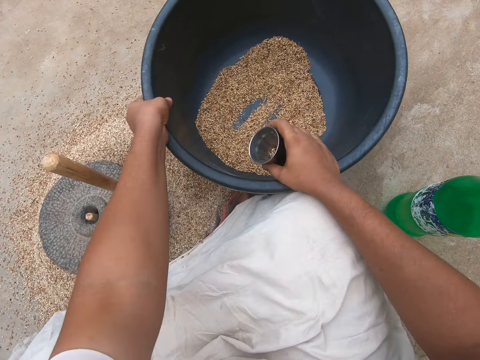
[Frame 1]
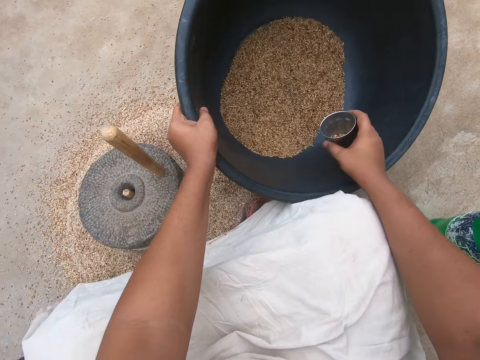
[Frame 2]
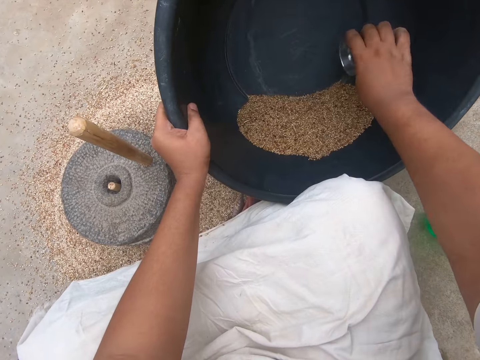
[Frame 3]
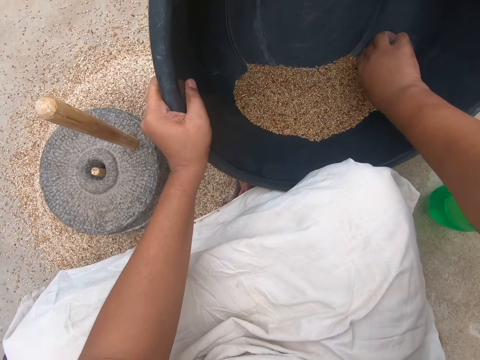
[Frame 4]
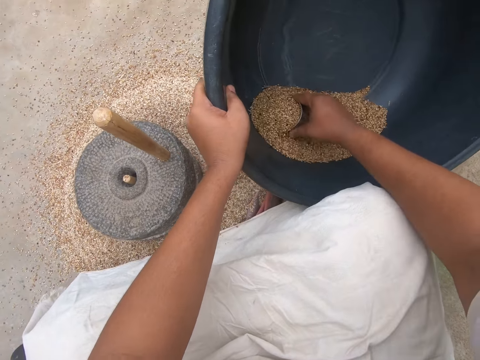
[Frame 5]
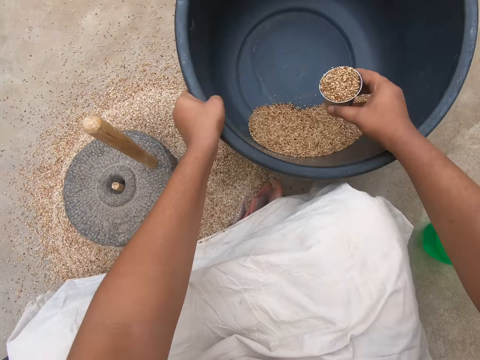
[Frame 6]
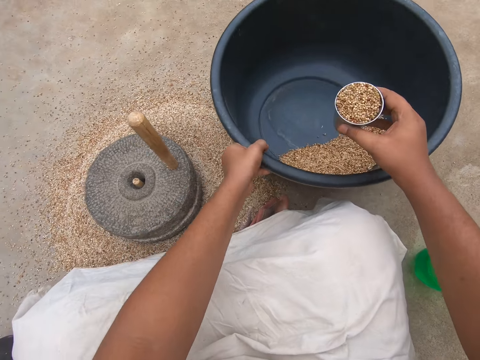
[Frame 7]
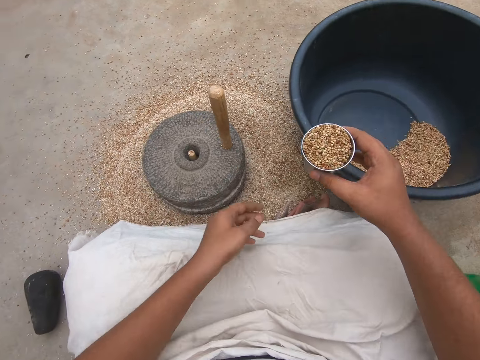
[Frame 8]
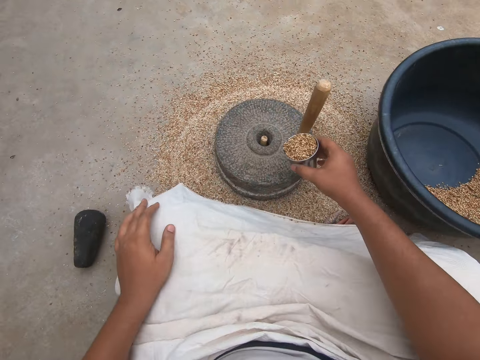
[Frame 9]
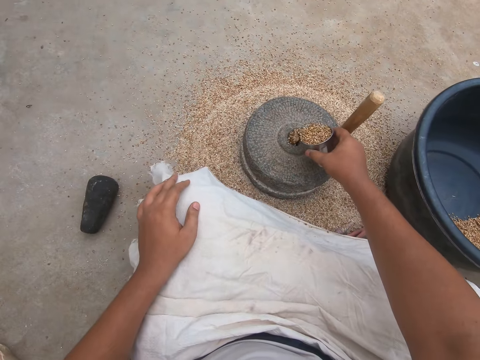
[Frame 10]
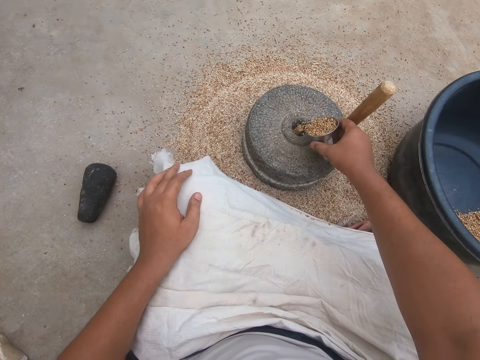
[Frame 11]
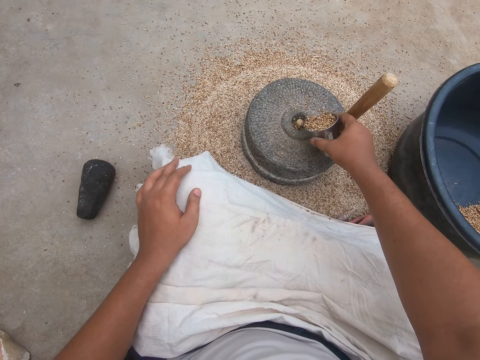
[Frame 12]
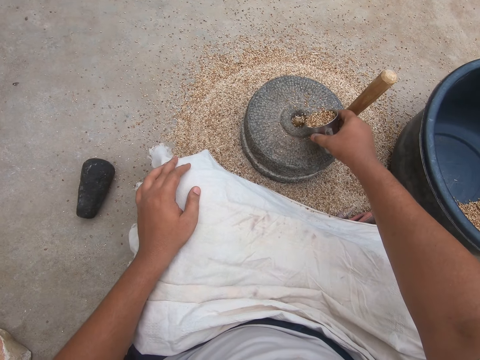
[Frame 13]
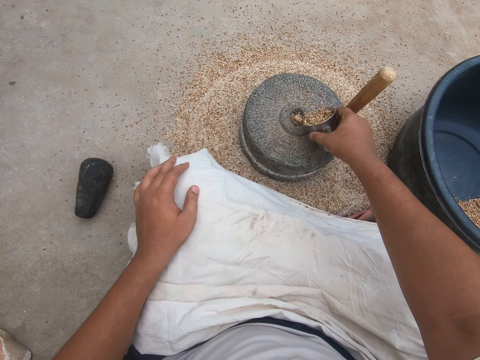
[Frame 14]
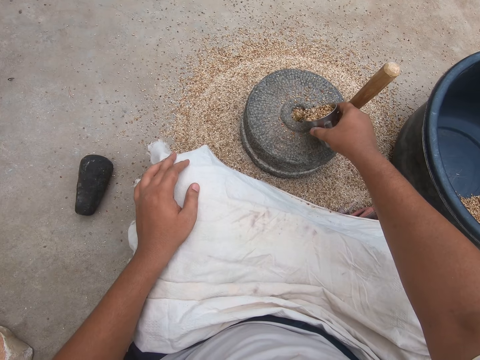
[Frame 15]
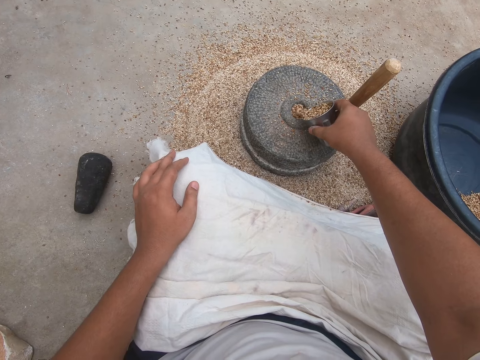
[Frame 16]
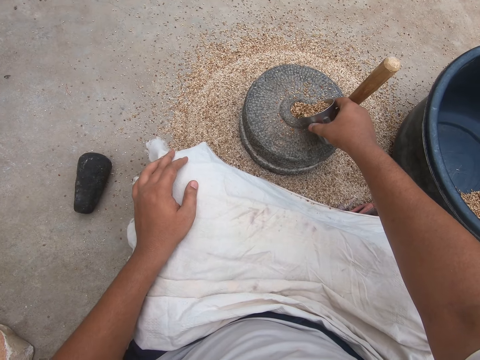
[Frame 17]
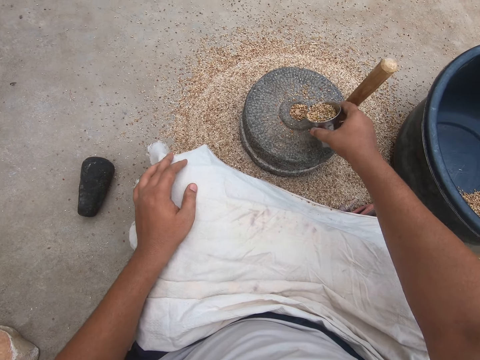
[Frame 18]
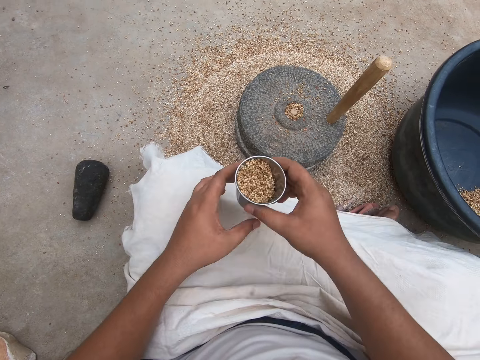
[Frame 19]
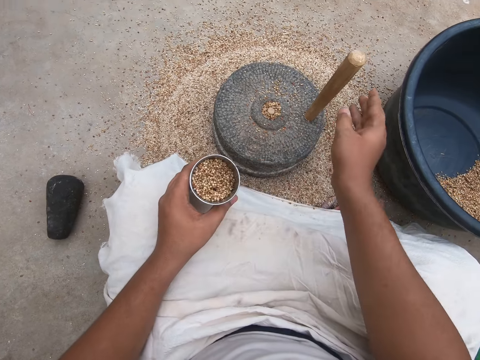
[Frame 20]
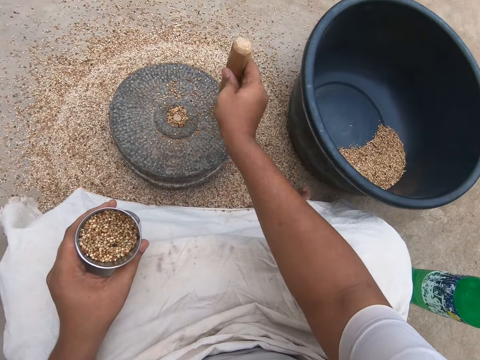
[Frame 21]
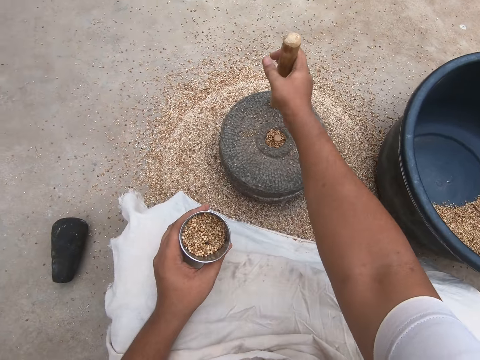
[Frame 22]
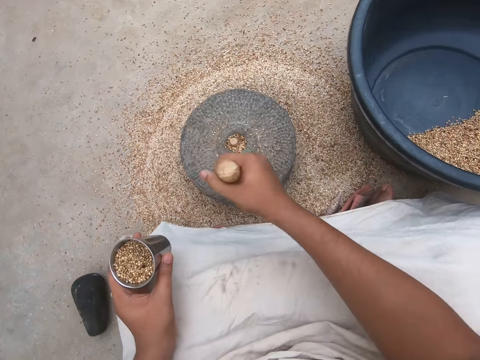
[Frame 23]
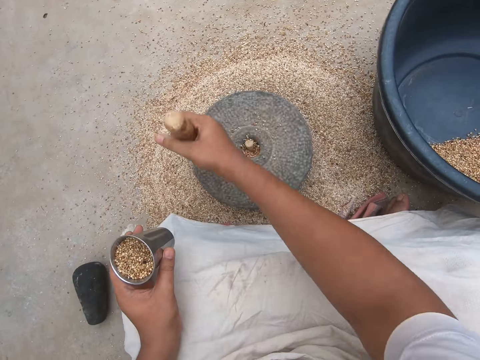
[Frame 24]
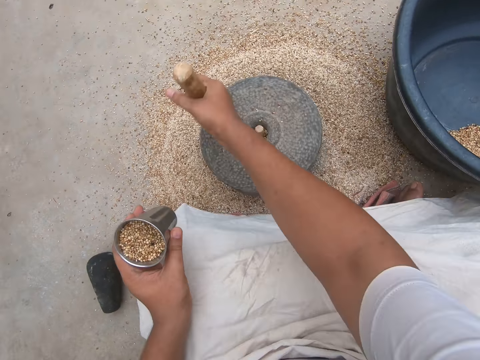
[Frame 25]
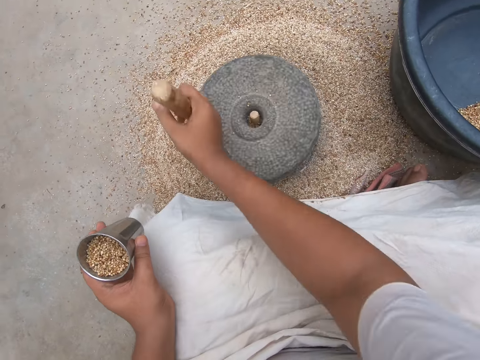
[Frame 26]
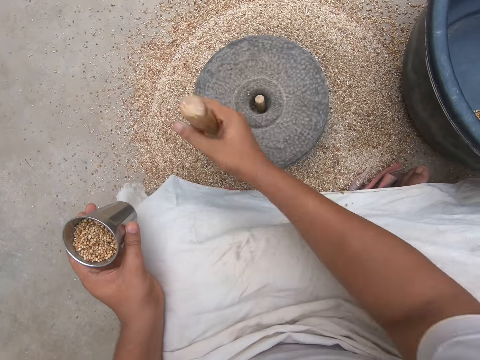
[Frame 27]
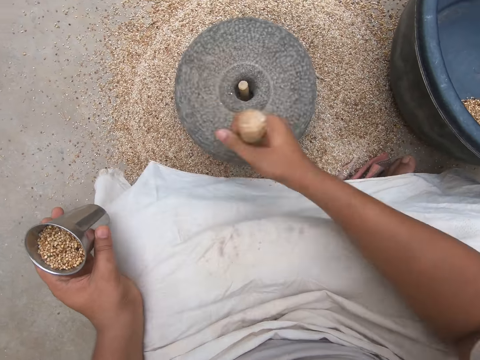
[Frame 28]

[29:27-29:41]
The camera wearer tilts the container of grains or wheat bowl. They scoop some wheat from the wheat bowl with the cup. They pour wheat from the cup into the grinder. They turn the grinder.

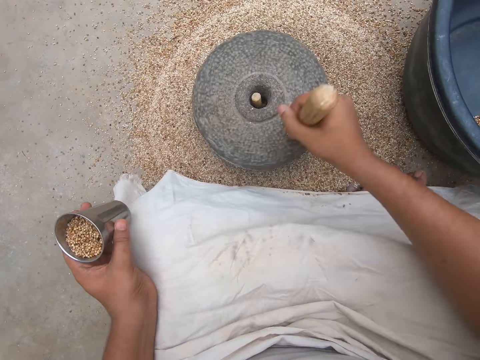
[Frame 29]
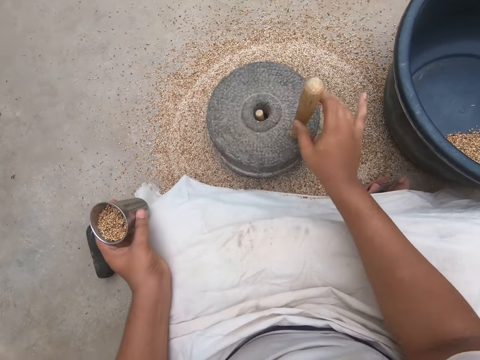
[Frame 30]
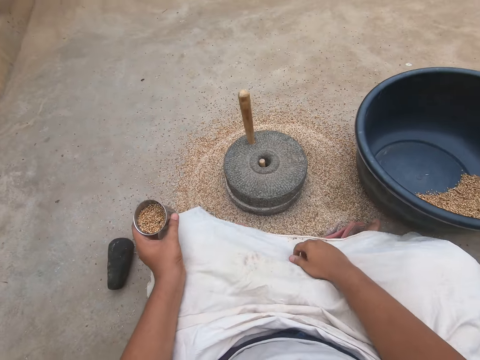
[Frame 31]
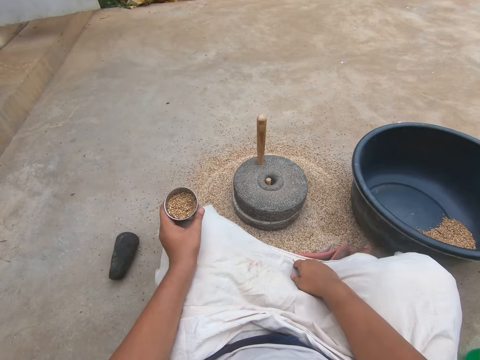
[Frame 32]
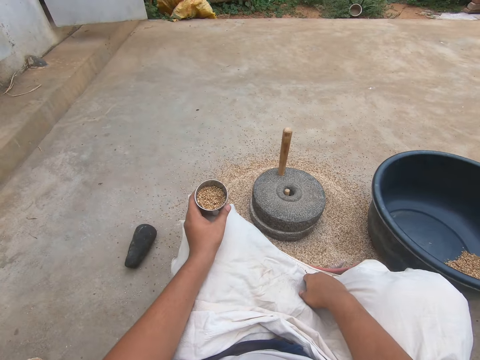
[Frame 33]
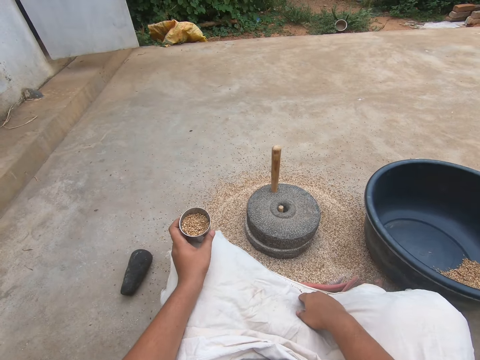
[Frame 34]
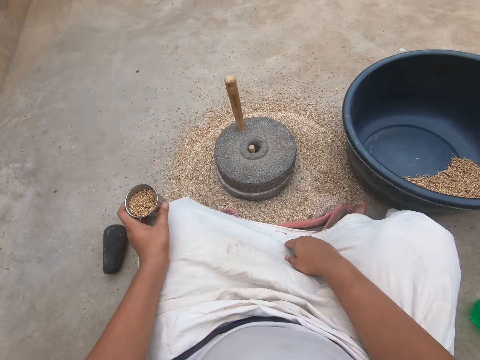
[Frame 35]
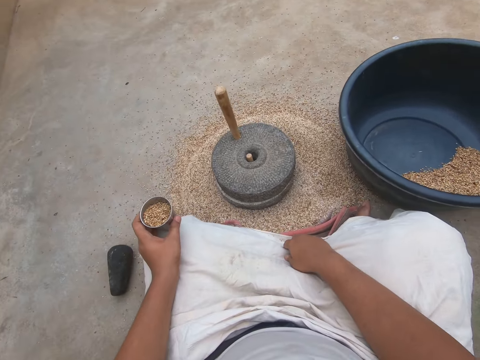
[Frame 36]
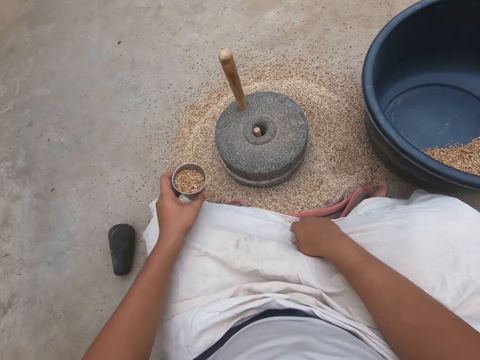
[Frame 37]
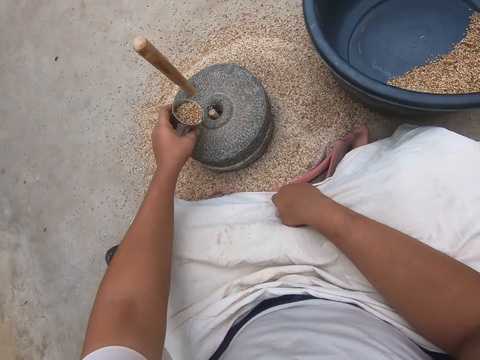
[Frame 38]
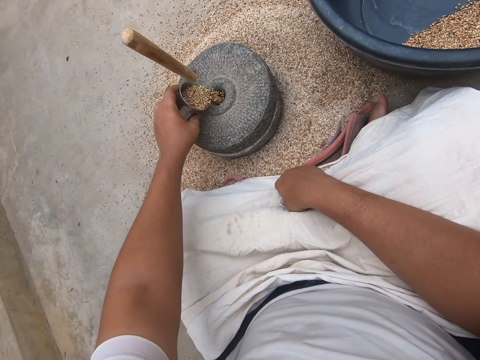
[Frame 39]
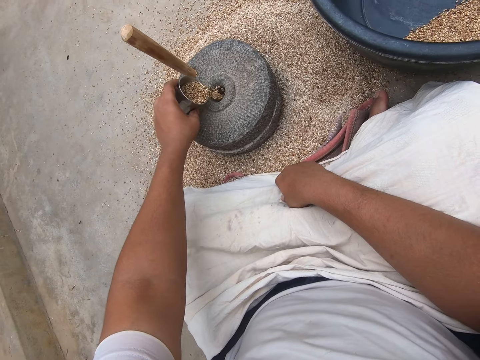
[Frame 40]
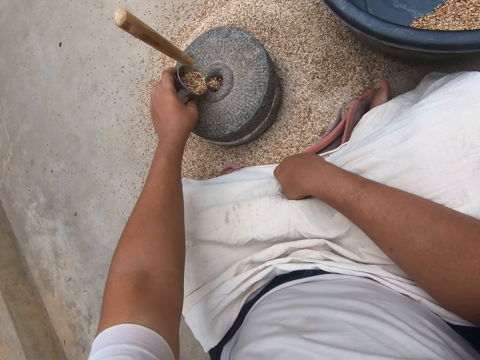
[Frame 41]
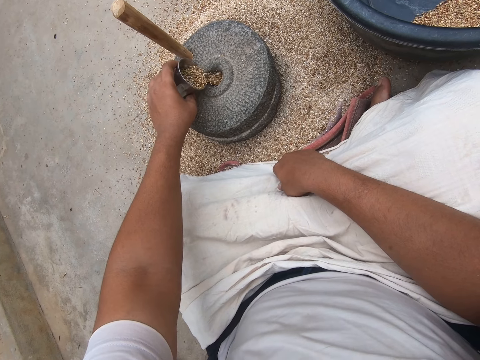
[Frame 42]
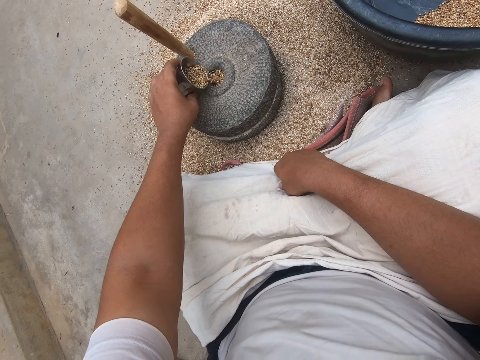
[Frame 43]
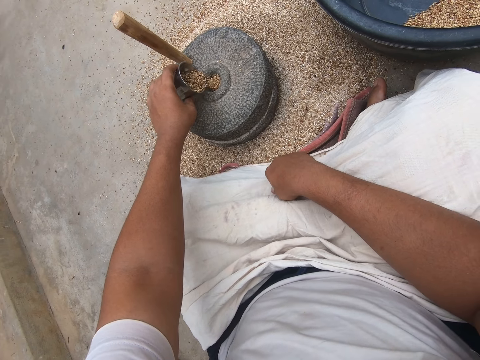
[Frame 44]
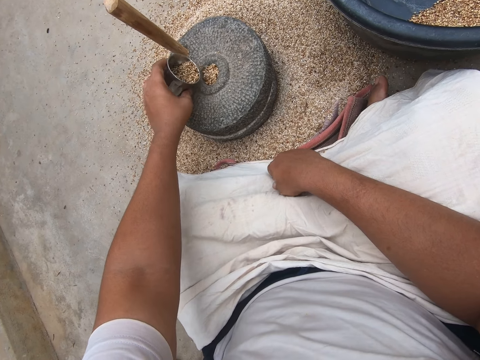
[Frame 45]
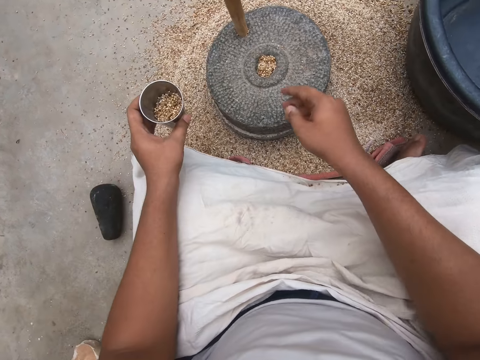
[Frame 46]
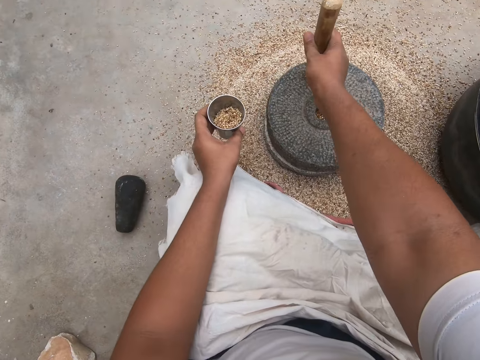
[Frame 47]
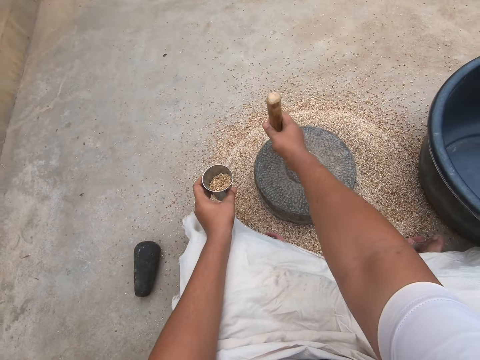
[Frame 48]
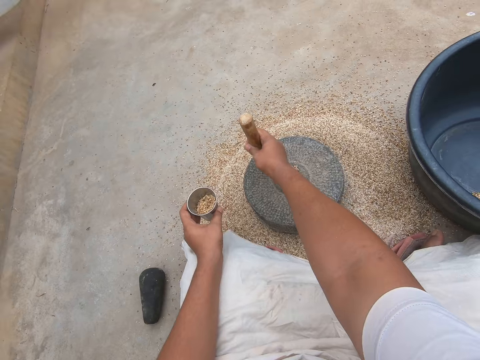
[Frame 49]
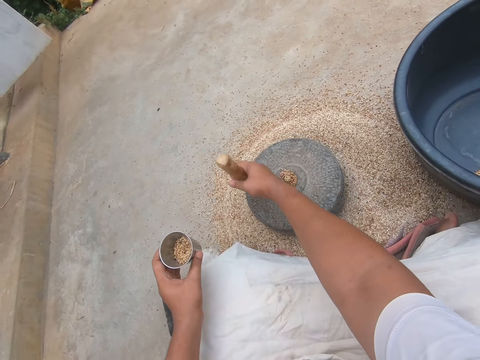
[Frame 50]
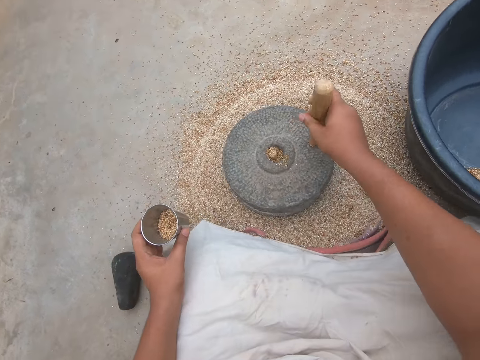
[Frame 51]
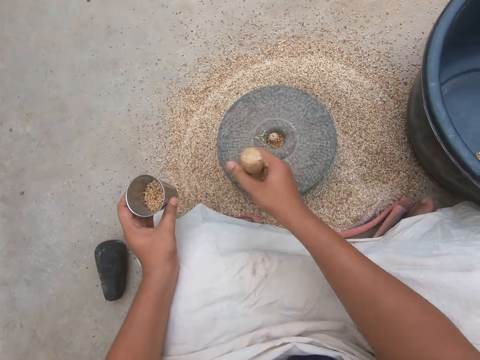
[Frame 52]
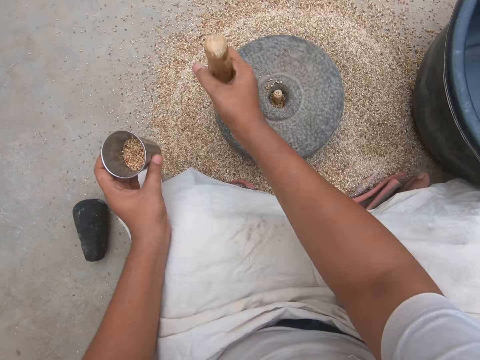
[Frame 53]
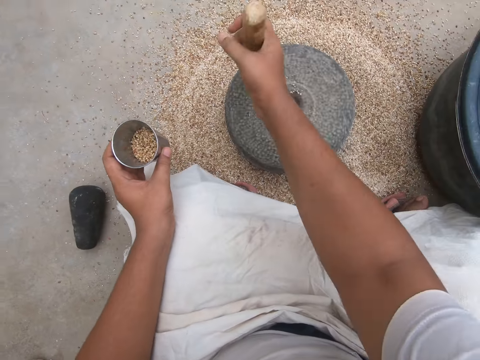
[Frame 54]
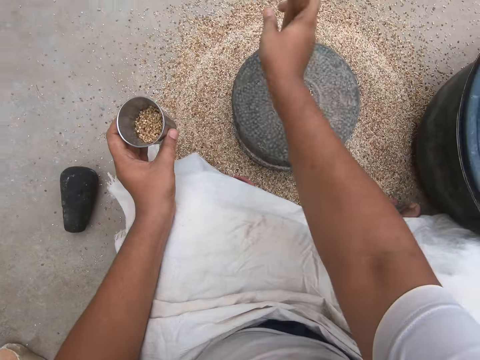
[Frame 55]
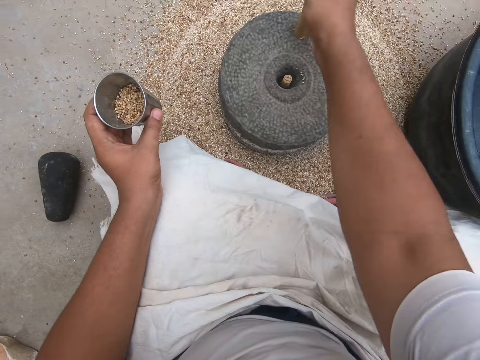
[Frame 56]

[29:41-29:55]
The camera wearer looks around in the compound. They pour wheat from the cup into the grinder. They turn the grinder.
